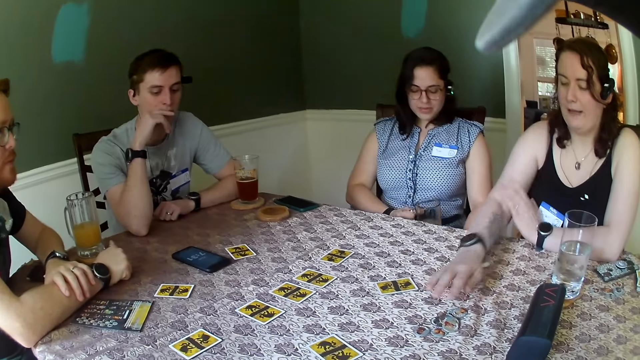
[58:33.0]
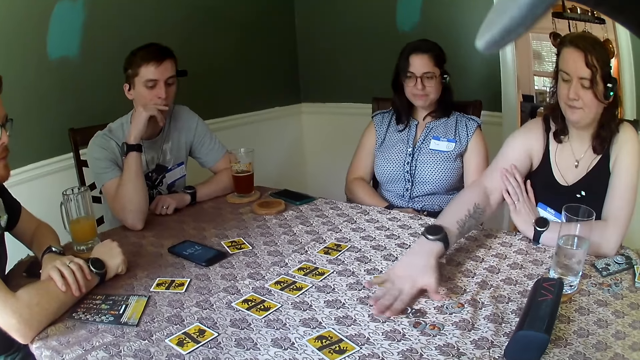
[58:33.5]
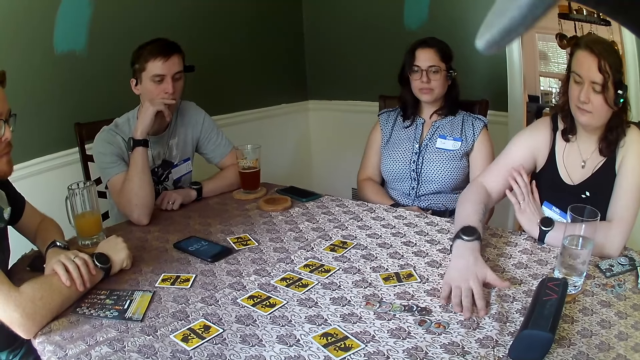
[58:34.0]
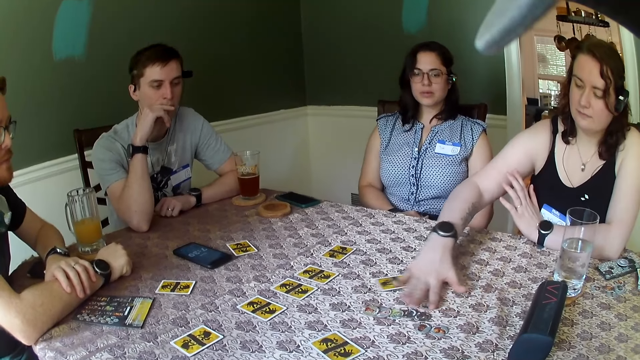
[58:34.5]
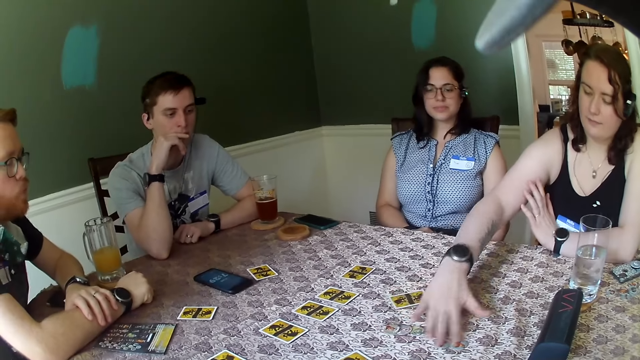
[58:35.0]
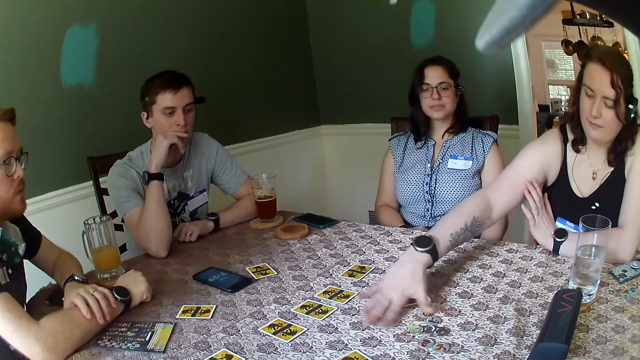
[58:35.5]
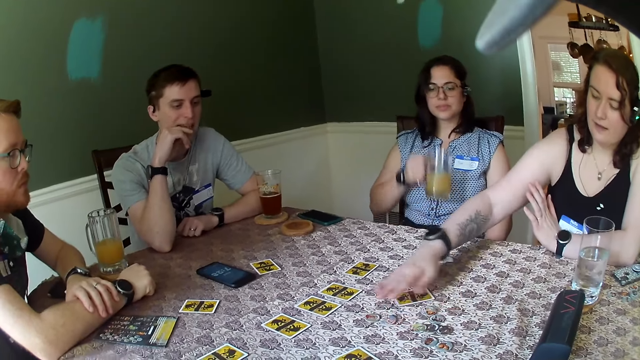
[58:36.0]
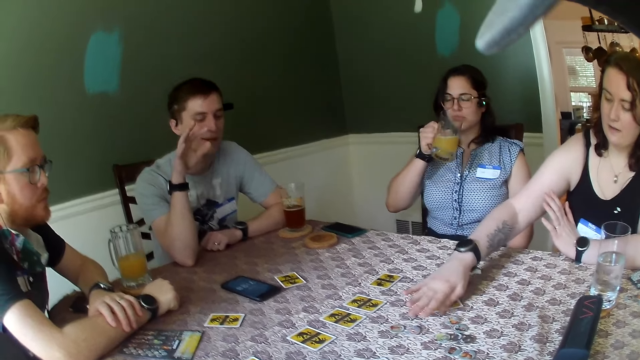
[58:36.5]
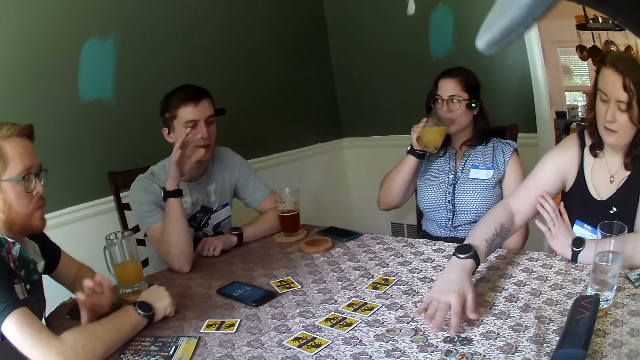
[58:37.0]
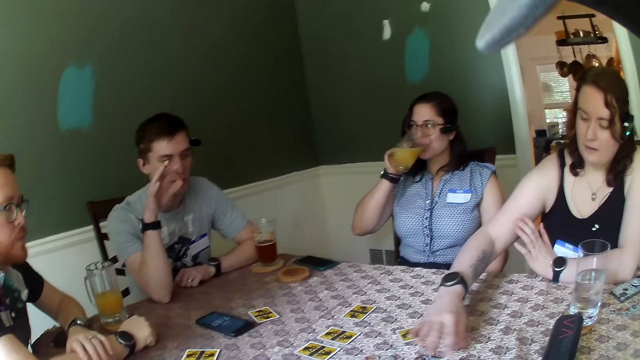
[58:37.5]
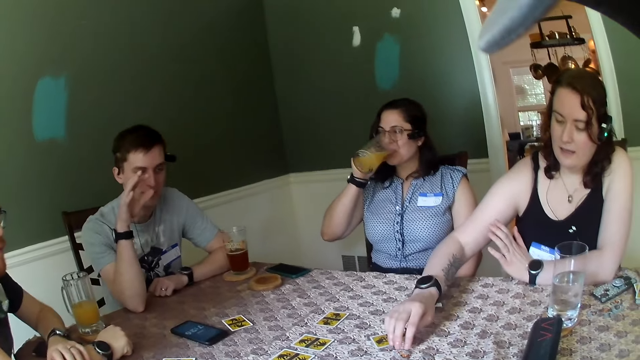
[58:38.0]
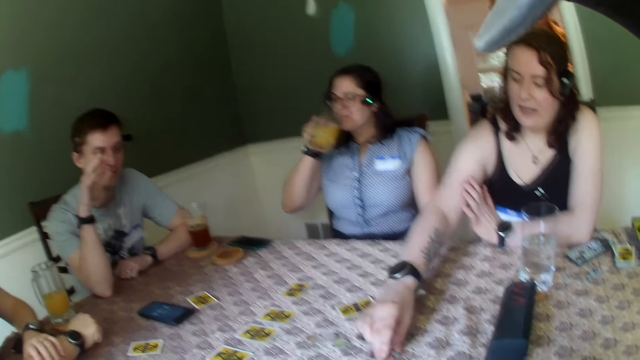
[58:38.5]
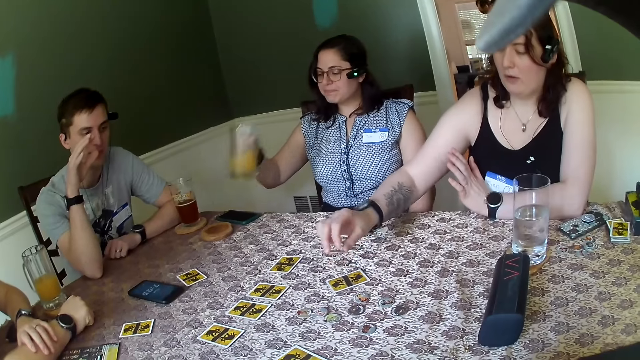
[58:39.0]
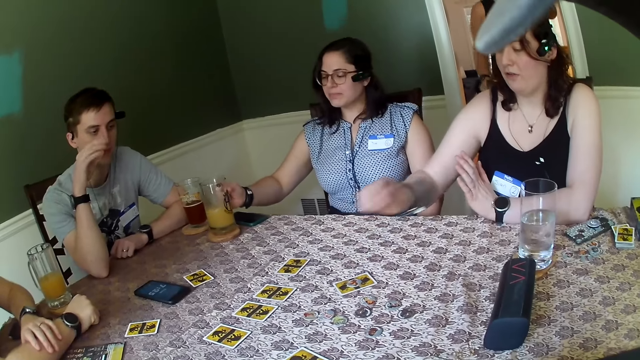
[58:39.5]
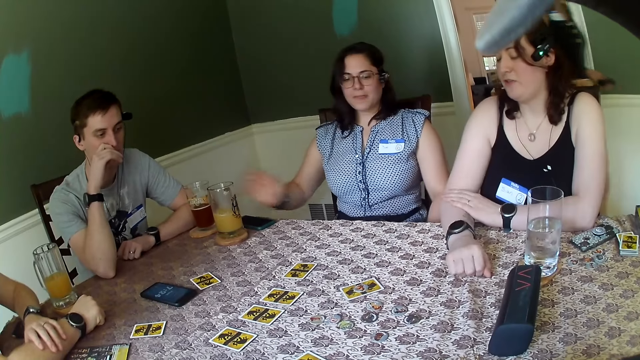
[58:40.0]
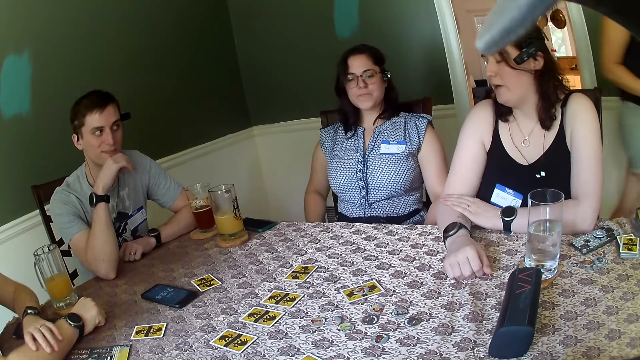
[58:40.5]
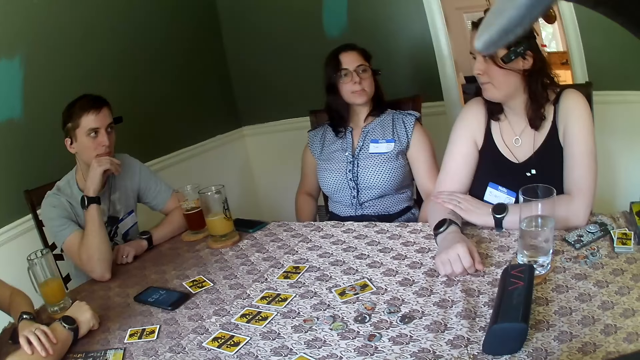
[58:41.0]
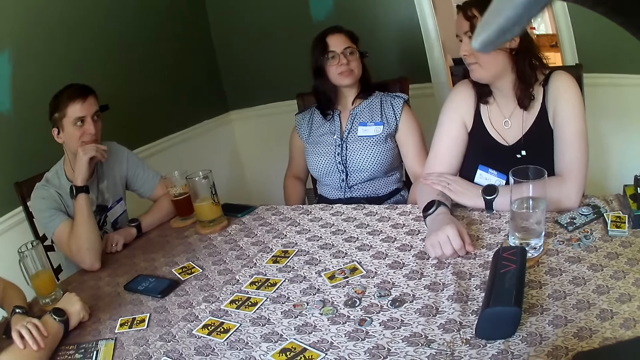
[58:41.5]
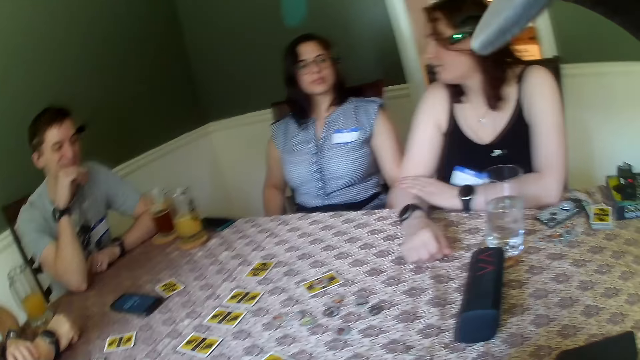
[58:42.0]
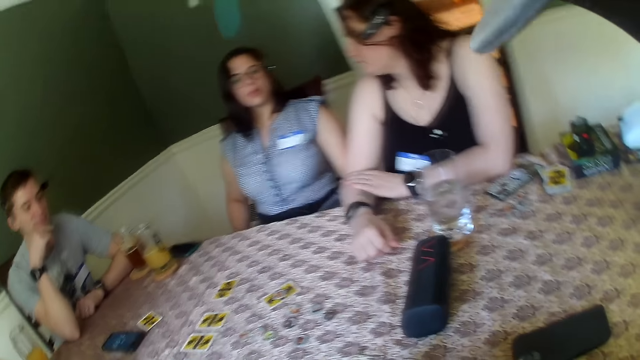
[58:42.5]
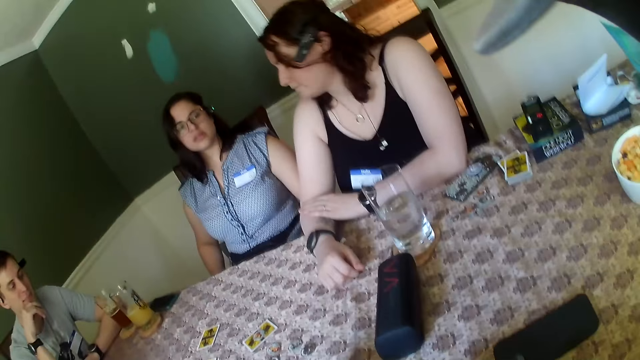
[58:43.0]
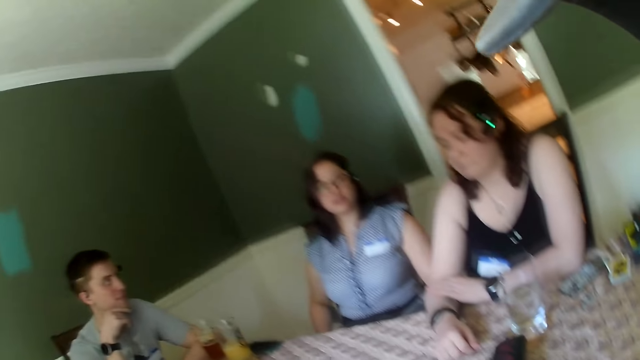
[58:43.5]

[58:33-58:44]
A woman moves the coins on the table with her right hand. Another woman drinks the glass of juice with her right hand. The other woman places the glass of juice on the table with her right hand.

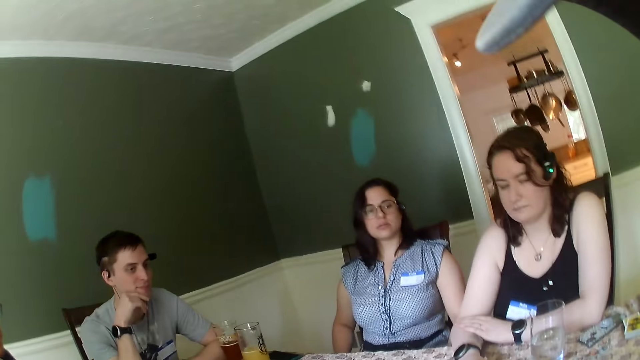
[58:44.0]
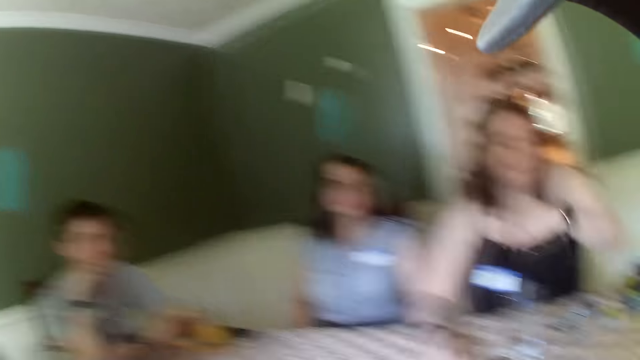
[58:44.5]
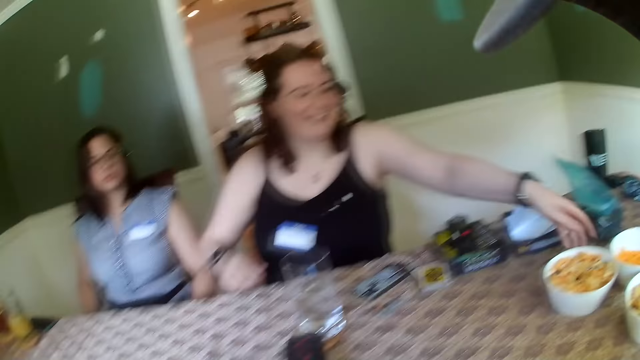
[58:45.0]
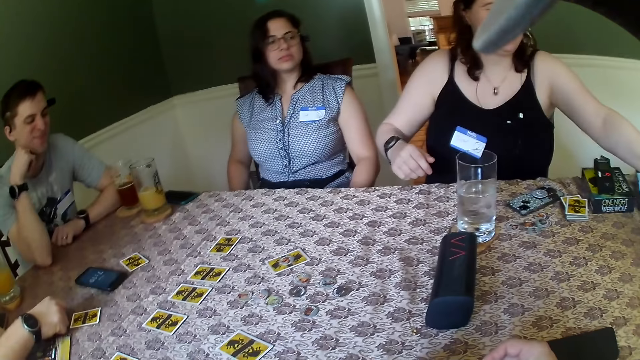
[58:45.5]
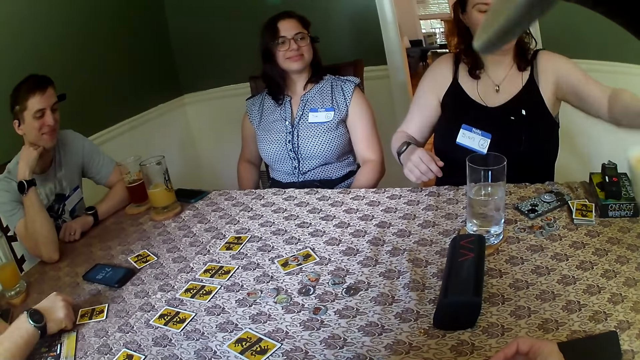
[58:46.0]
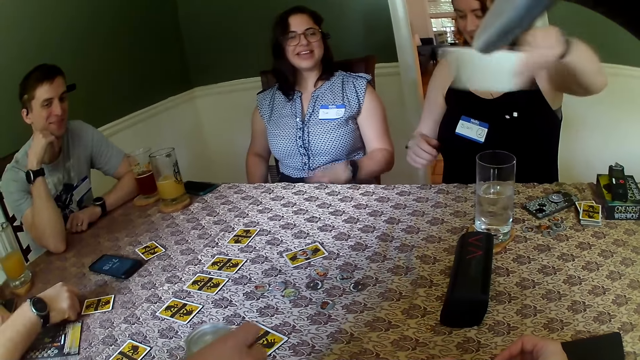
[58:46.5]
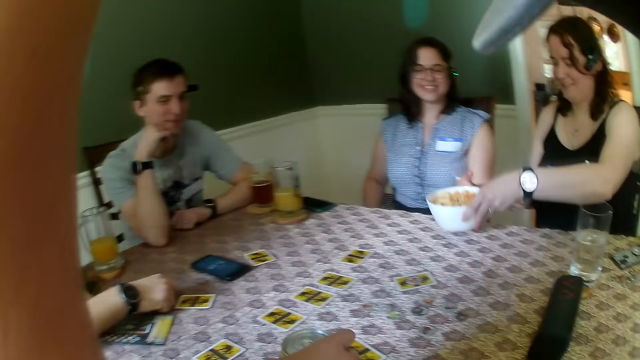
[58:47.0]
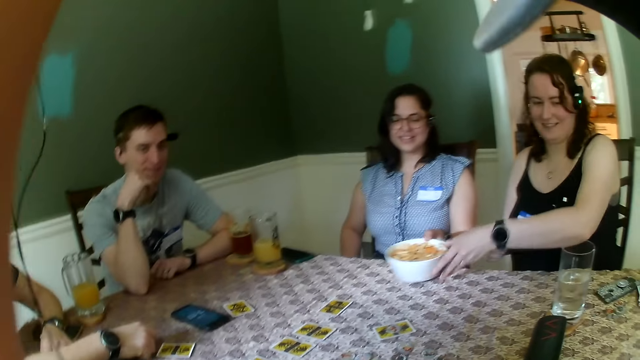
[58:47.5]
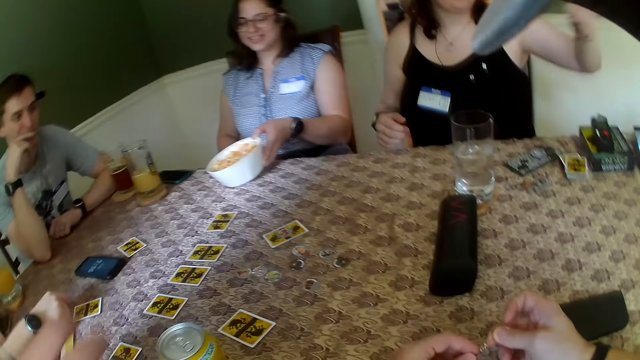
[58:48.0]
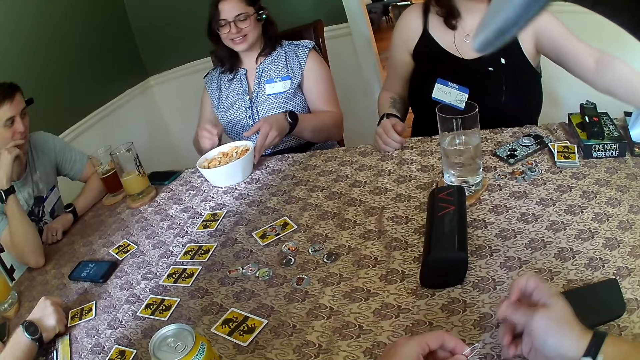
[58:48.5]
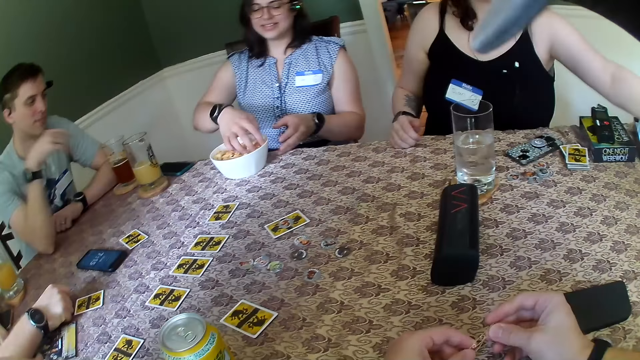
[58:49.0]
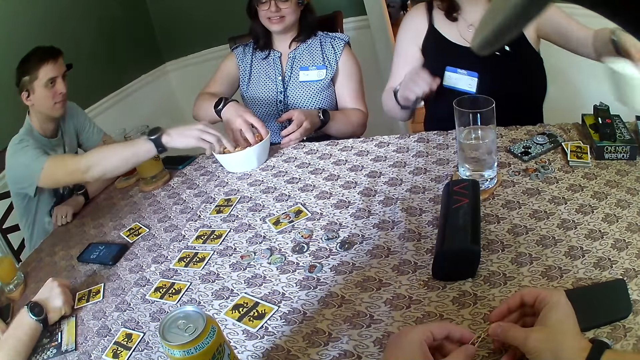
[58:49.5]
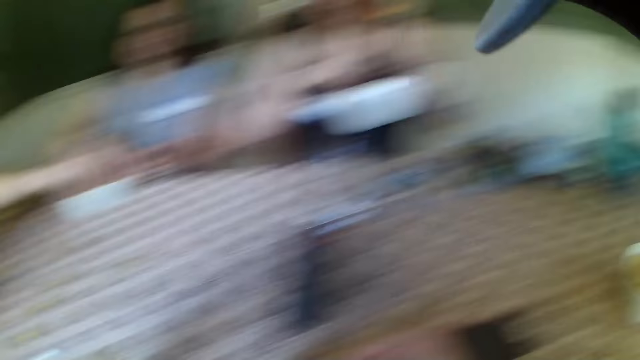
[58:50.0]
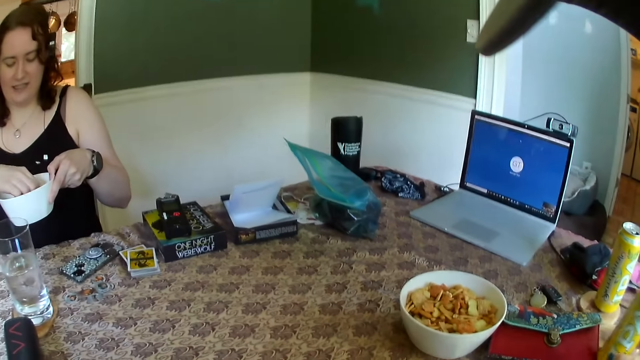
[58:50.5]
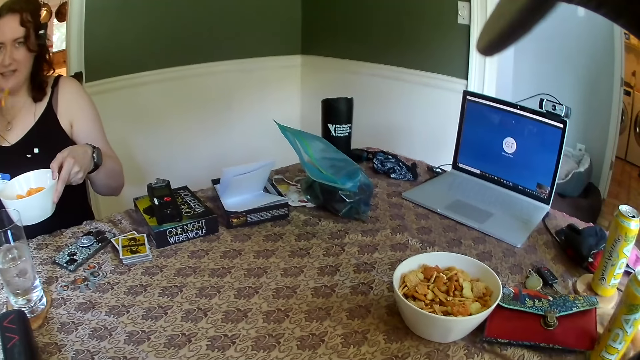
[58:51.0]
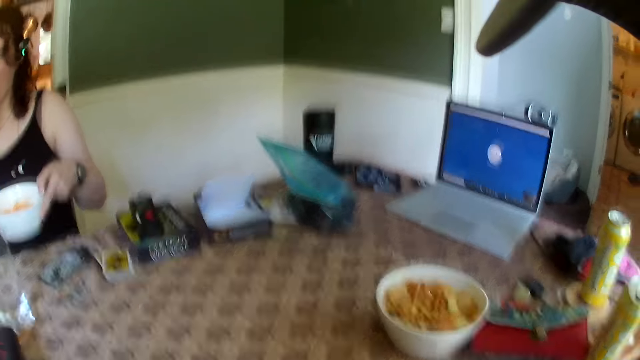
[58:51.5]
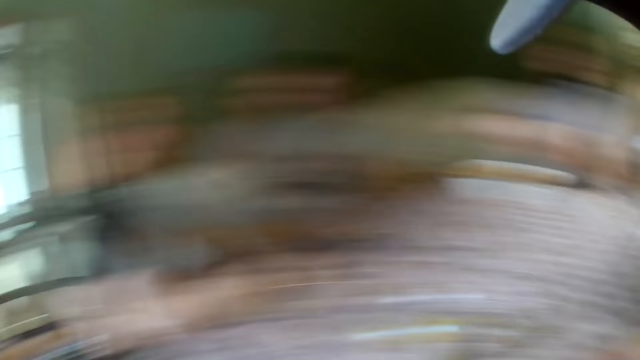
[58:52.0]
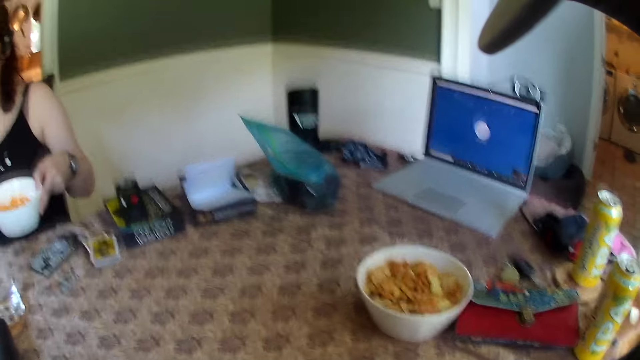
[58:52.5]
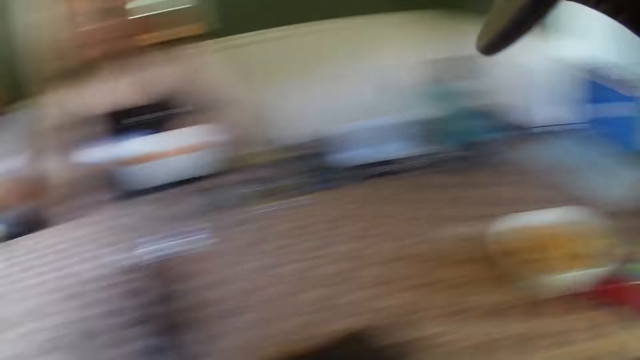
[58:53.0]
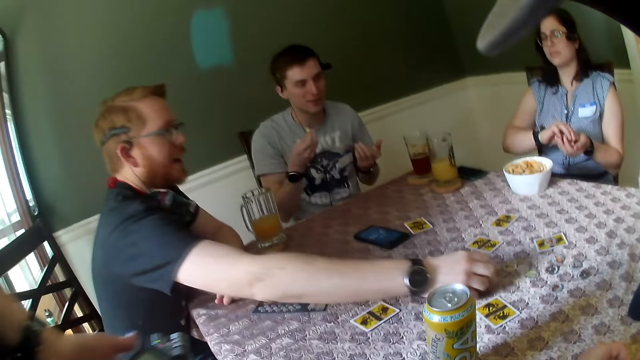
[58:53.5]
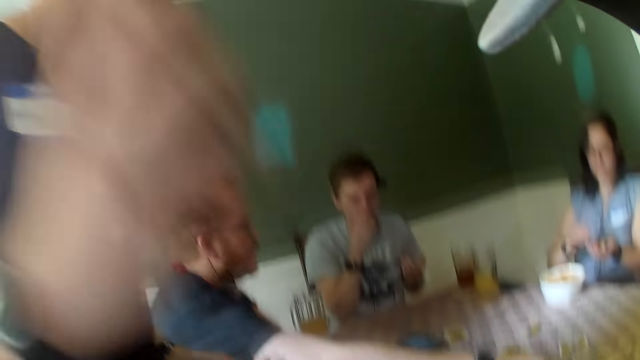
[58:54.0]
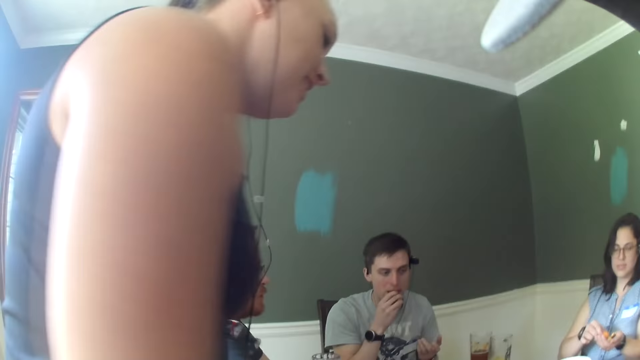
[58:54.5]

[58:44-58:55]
A woman collects a plate or bowl of chinchin from another woman with her left hand. The first woman places the plate of chinchin on the table with her left hand. A third woman drags the bowl on the table and picks snacks from the bowl. A man picks snacks from the bowl. The second woman takes a chip from a bowl of chips with her right hand. The second woman eats the chip with her right hand. Another man drags a card on the table. A third man eats a chinchin with his right hand. A fourth woman stands beside the second man.
